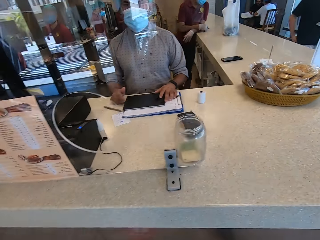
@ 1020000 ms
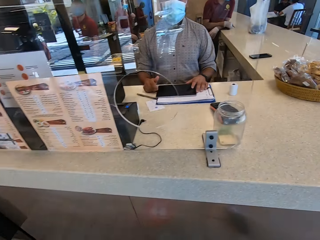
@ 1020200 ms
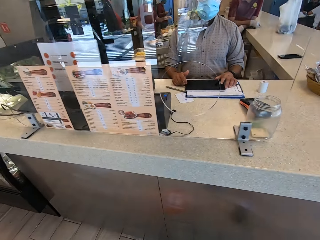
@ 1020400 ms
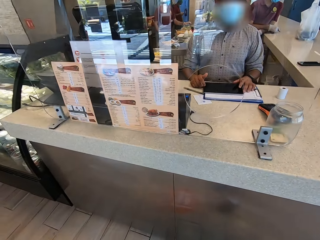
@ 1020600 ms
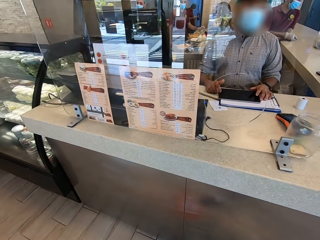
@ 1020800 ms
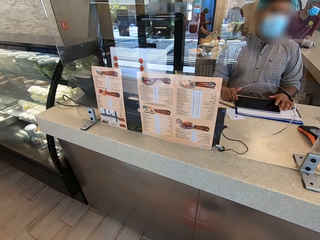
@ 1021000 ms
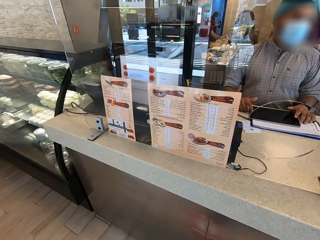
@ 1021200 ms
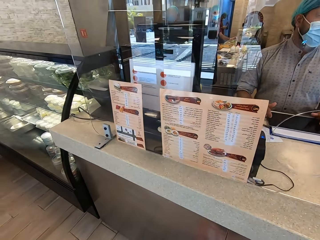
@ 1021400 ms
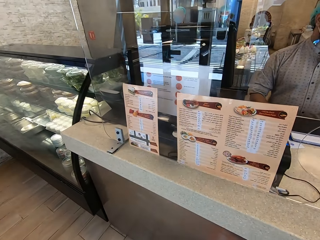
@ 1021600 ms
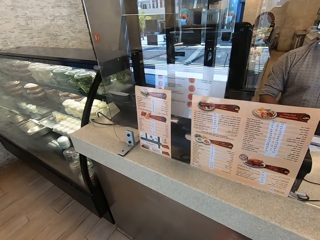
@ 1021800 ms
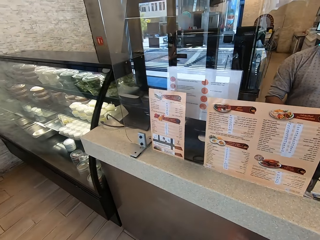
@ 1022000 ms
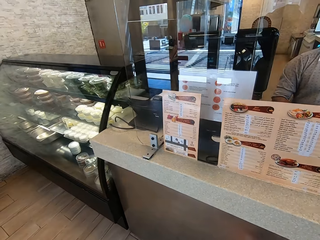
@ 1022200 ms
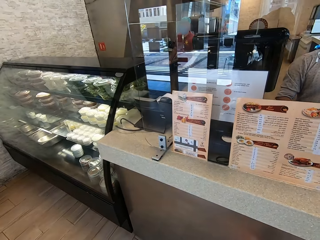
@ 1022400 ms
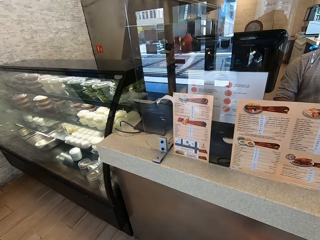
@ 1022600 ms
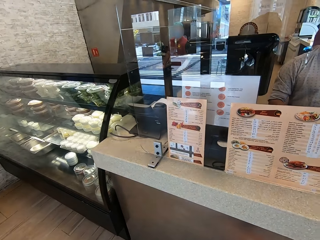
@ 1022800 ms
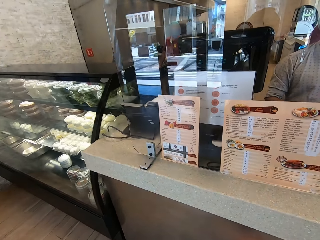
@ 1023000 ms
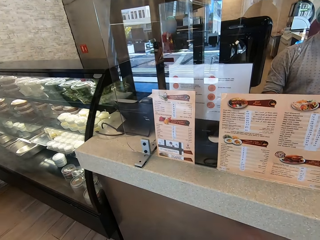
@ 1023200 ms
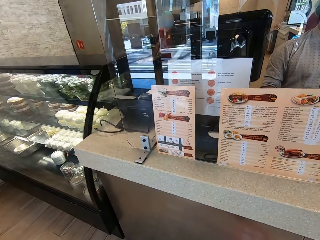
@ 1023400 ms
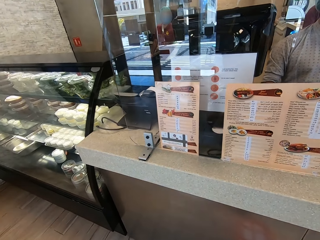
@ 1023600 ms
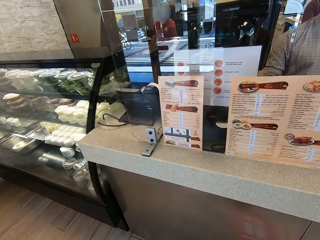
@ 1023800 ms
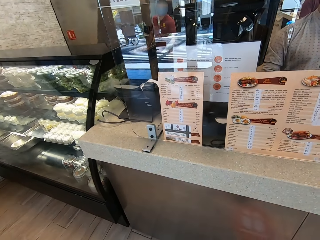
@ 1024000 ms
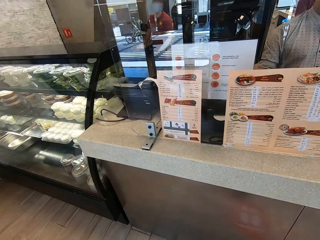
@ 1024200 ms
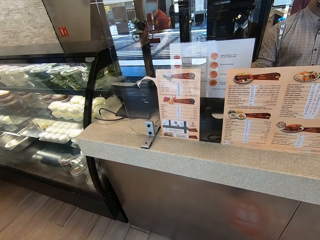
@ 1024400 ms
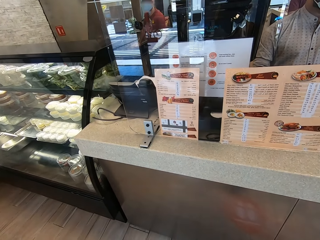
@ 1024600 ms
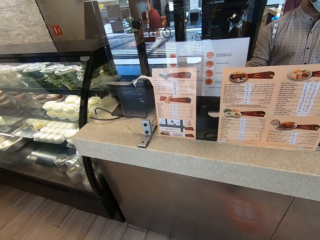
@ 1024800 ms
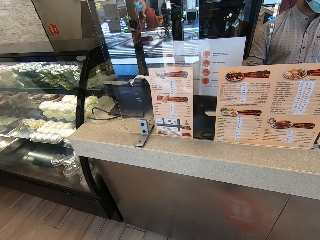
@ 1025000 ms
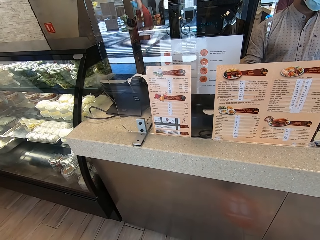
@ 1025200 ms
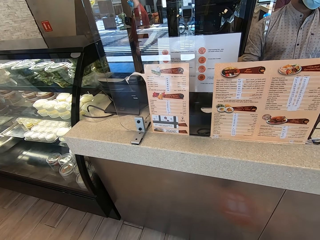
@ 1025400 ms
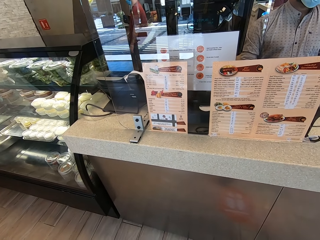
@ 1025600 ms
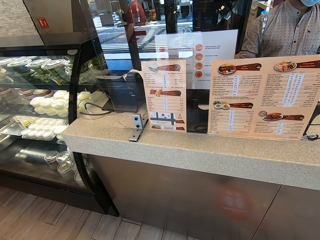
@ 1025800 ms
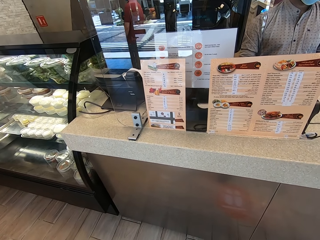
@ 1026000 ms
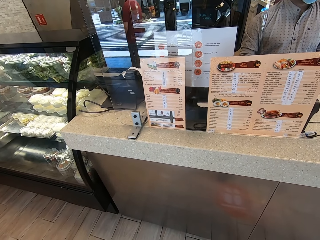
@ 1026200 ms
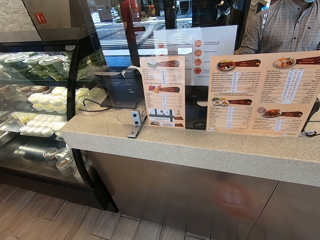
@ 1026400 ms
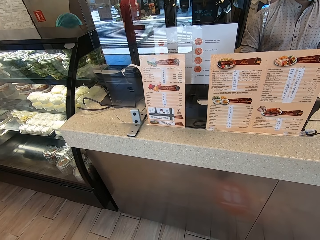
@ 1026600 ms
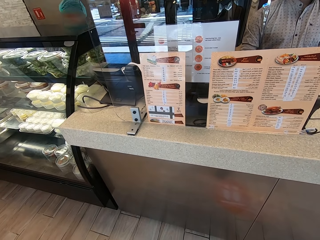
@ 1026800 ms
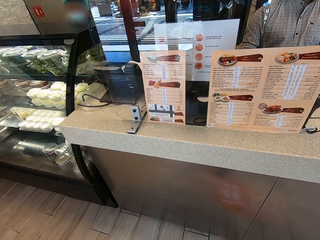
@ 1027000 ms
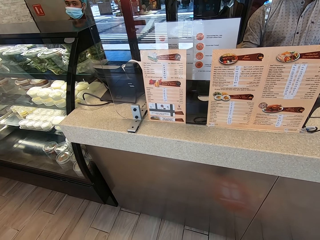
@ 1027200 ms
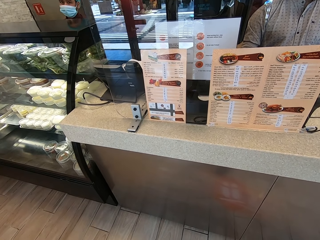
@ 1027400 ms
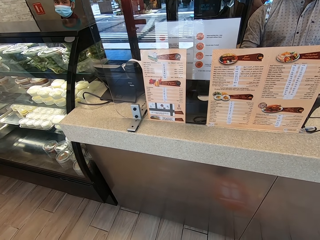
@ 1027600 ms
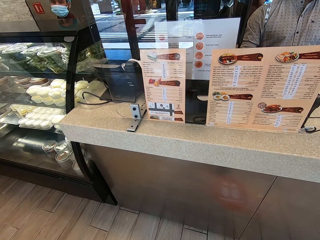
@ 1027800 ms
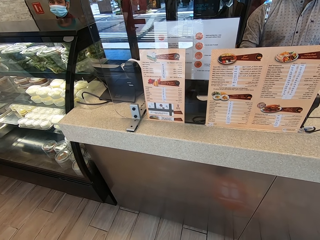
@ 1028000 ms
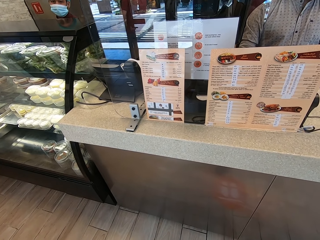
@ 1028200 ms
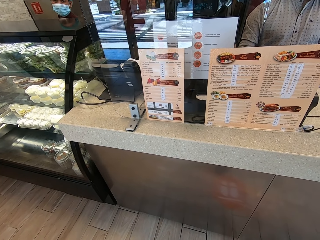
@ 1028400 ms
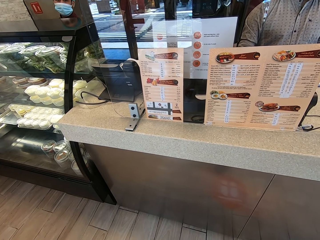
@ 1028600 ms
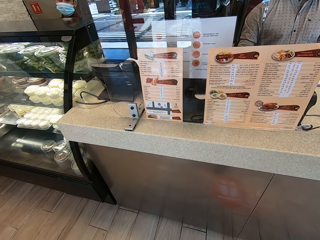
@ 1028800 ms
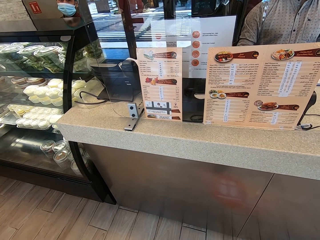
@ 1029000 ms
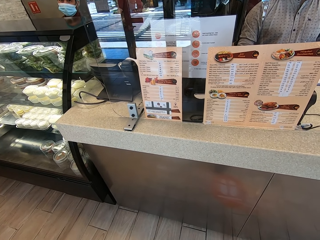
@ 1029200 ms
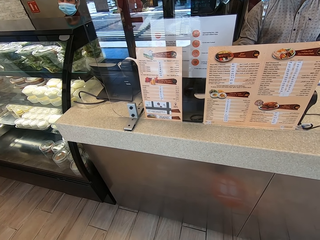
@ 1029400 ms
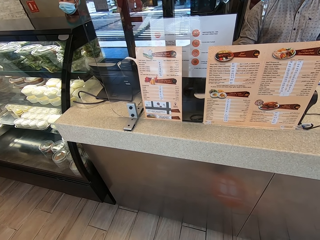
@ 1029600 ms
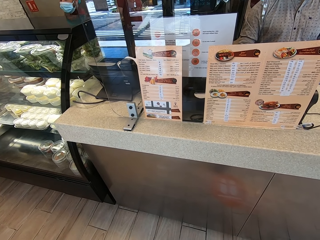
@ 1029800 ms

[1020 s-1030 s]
The camera wearer walks around a restaurant. They look around the restaurant.

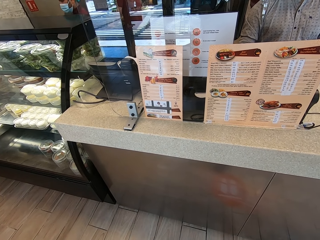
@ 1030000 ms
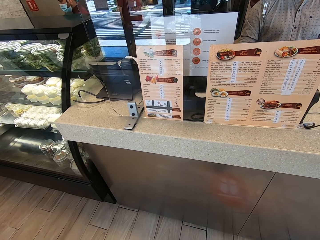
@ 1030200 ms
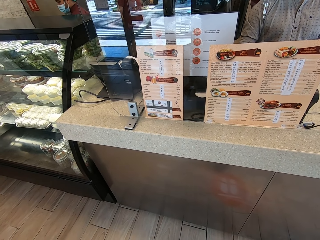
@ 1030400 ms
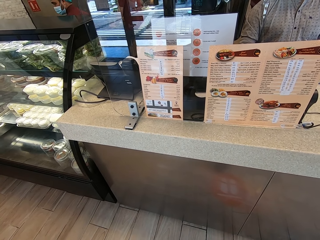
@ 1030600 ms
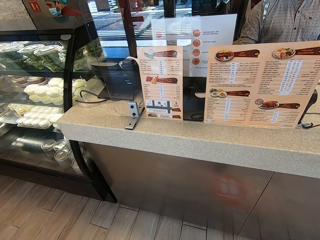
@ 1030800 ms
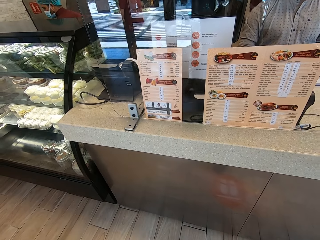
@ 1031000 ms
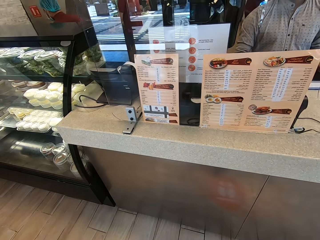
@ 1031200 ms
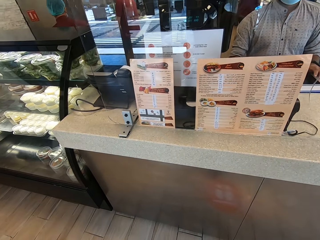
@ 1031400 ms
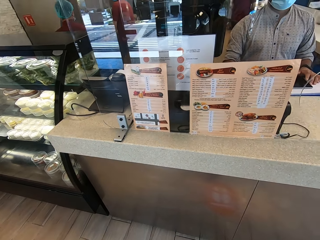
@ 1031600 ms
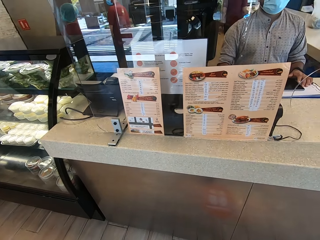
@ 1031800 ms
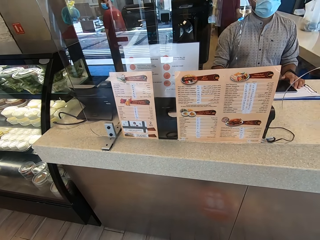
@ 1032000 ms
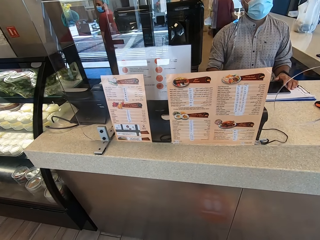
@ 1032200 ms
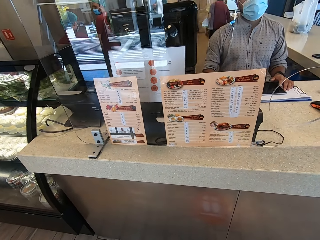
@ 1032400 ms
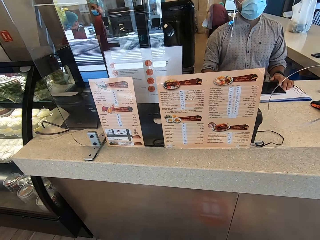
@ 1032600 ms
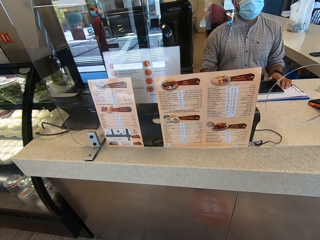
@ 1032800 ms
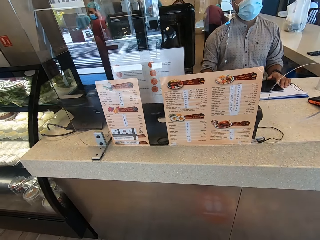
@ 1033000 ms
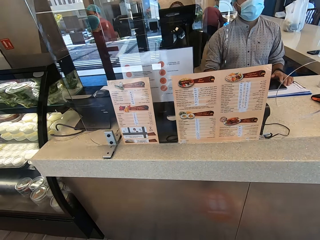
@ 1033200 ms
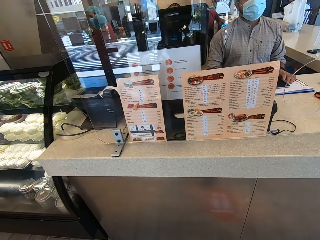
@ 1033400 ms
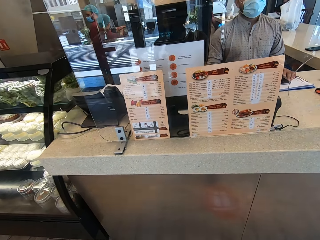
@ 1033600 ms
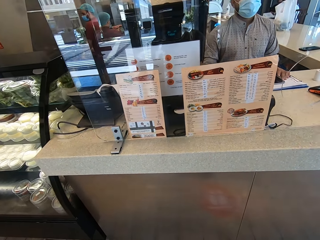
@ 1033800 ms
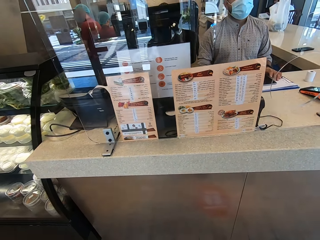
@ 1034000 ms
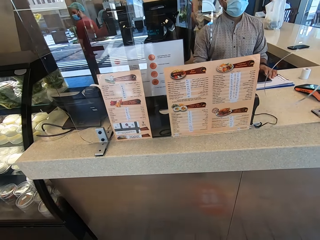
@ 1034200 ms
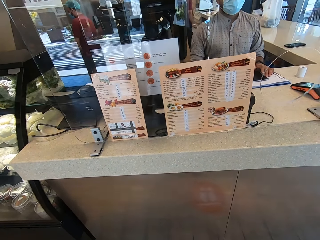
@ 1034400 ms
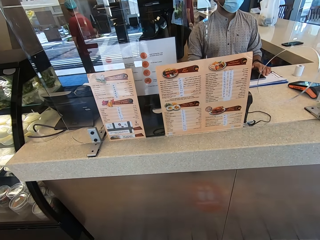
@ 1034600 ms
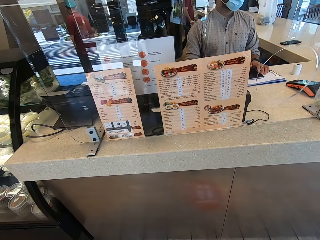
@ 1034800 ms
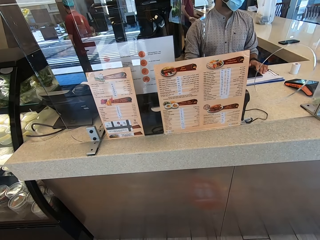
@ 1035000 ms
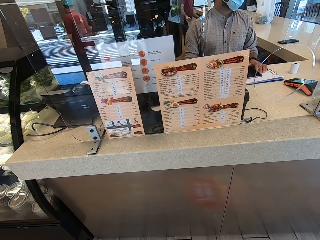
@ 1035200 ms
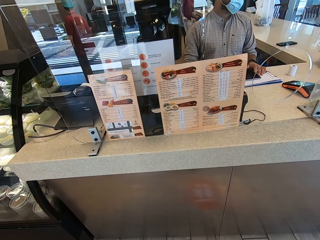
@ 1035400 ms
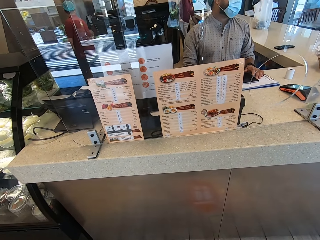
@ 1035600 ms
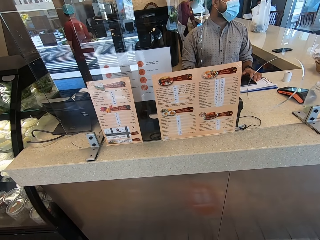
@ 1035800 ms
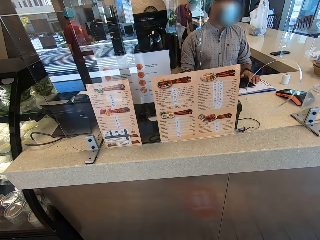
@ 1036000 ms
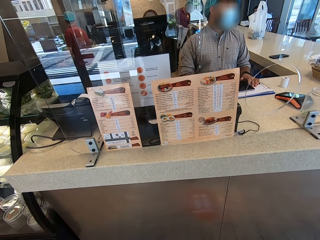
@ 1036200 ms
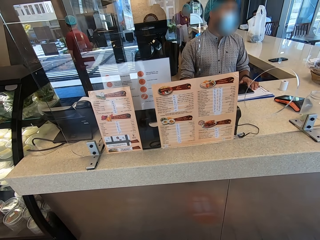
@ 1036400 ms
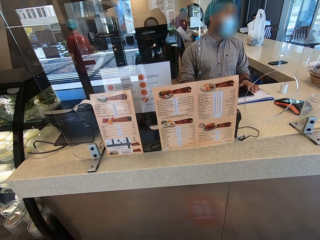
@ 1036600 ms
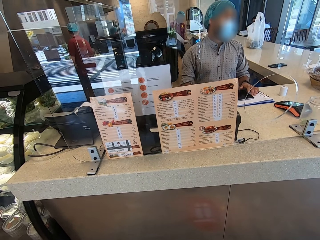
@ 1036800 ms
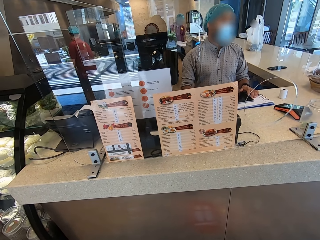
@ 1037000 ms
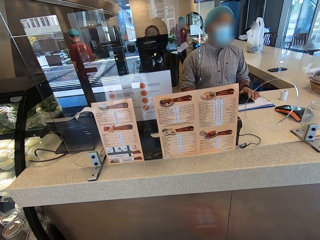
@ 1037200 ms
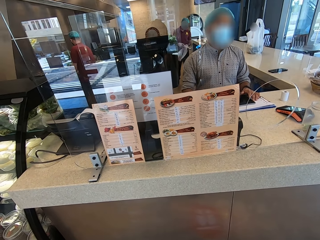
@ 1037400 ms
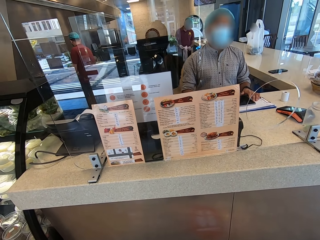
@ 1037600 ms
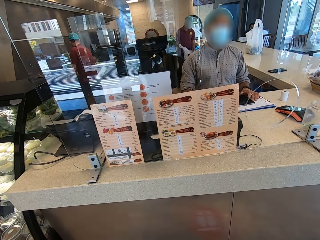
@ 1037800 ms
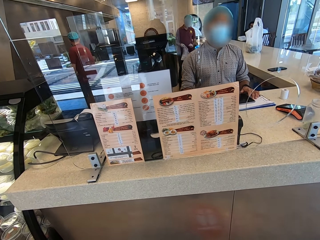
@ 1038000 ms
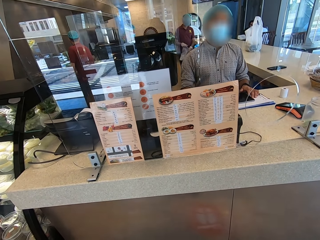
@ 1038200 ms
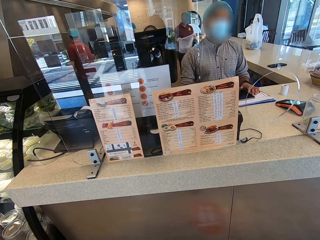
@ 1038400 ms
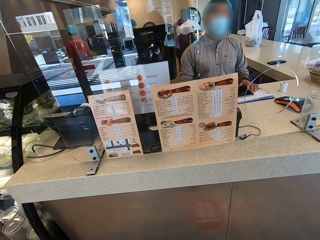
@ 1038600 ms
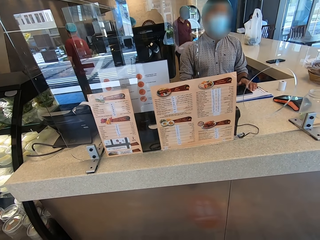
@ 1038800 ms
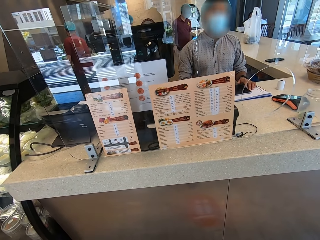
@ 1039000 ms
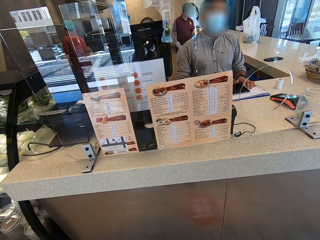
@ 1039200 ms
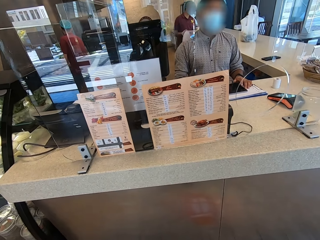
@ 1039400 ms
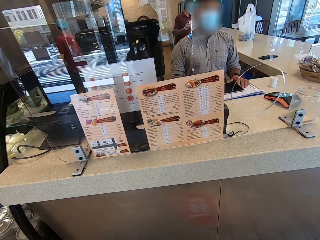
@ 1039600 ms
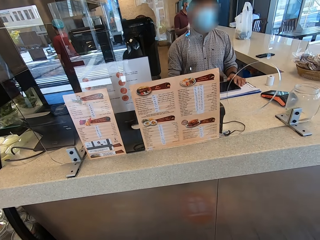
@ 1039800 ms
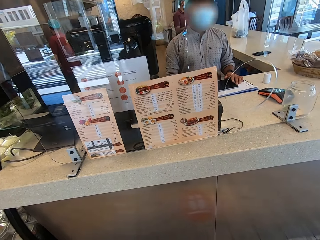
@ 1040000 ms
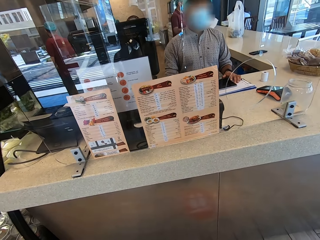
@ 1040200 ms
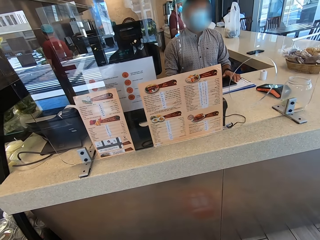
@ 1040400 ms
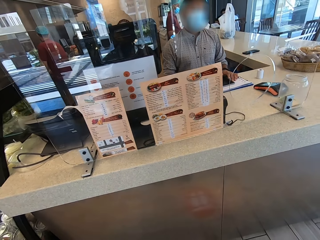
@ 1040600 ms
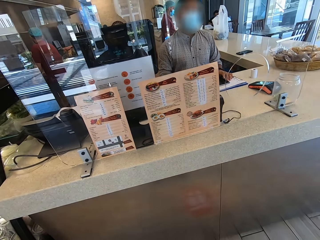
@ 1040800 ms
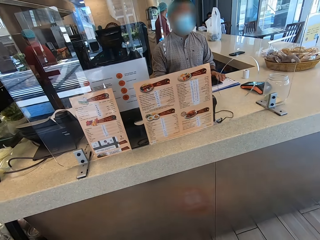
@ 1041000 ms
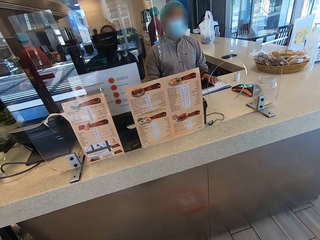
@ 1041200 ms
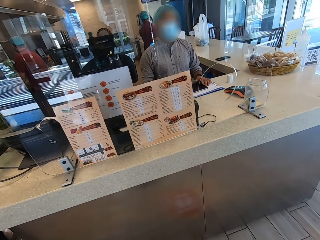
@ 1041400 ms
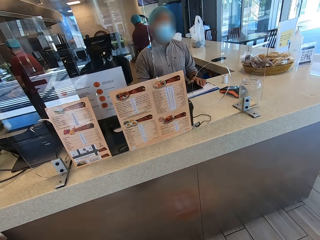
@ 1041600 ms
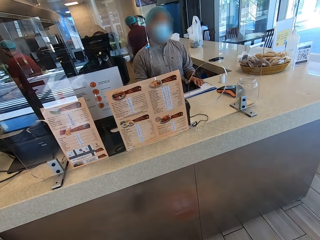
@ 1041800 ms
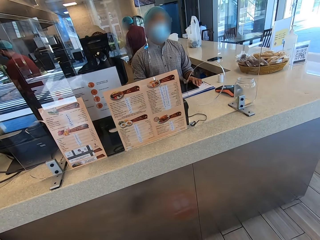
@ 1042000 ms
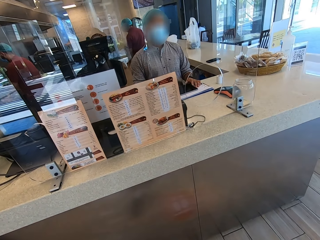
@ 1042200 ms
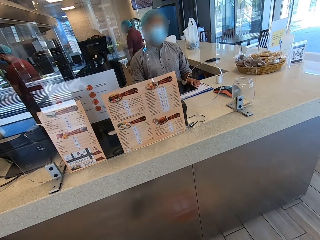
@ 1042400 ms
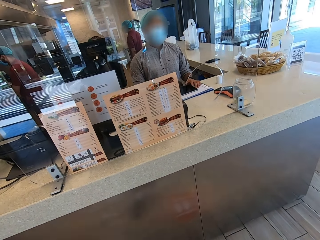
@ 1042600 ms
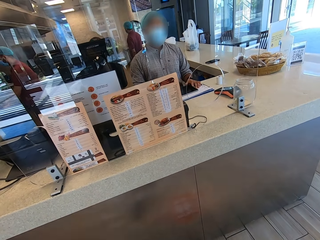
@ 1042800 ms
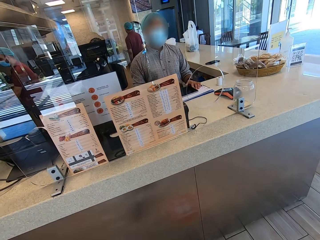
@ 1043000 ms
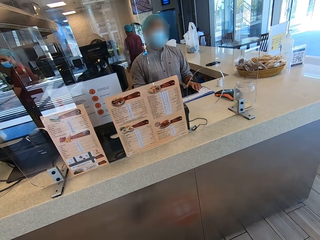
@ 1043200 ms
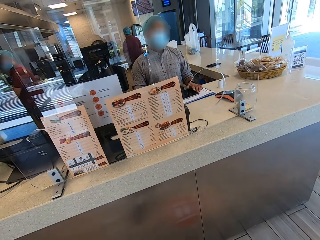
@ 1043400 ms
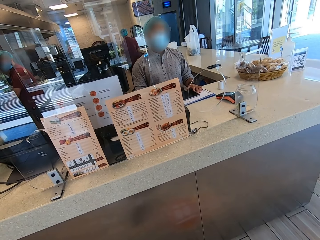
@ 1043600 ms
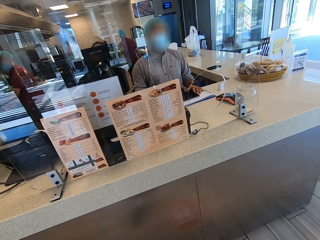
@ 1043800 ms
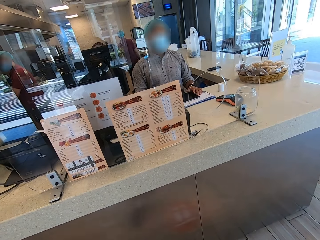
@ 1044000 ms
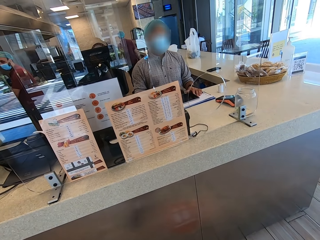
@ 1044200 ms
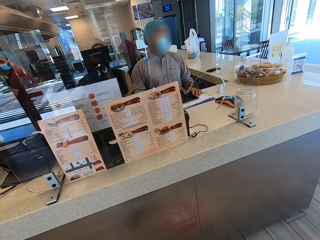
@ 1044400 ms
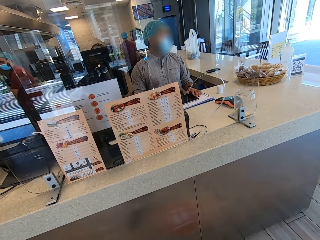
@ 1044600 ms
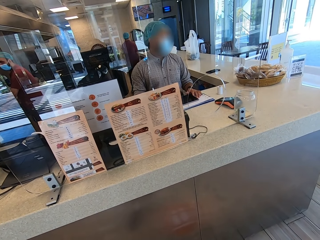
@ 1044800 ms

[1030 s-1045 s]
The camera wearer stares at the menu. A man looks around a restaurant and shakes a paper bag. The camera wearer looks around the restaurant.
